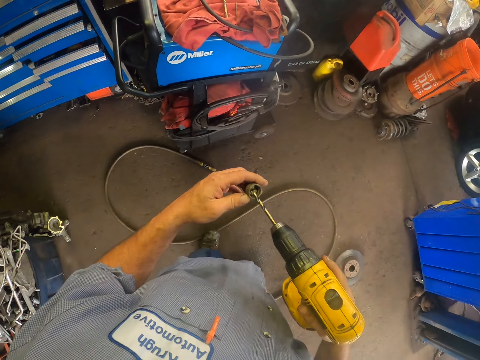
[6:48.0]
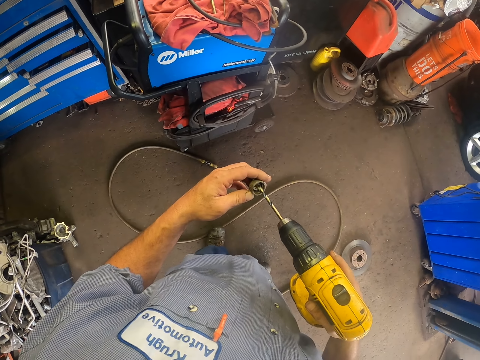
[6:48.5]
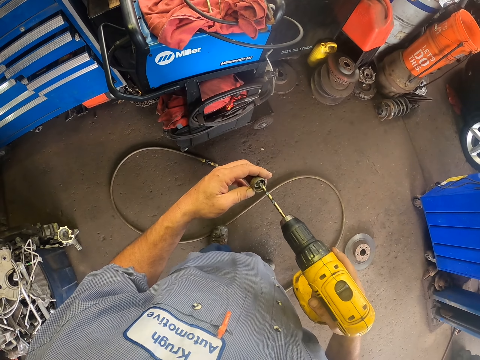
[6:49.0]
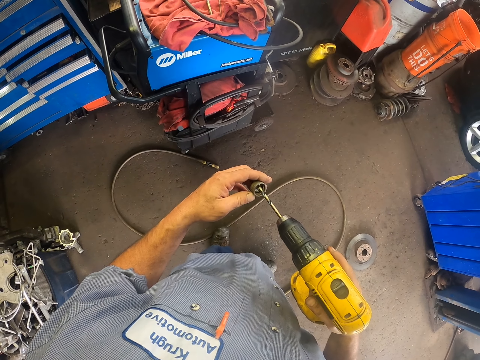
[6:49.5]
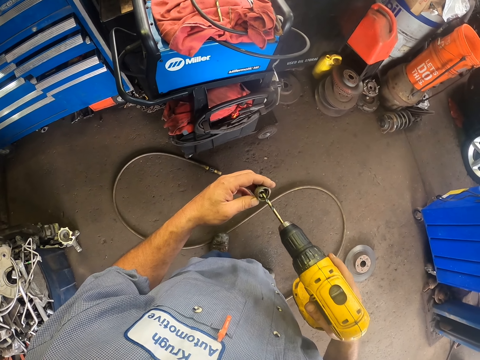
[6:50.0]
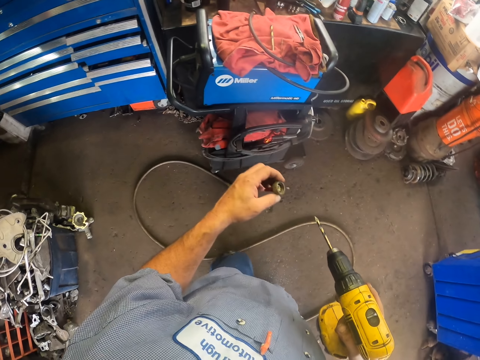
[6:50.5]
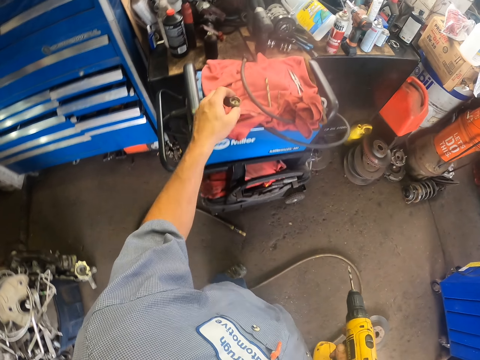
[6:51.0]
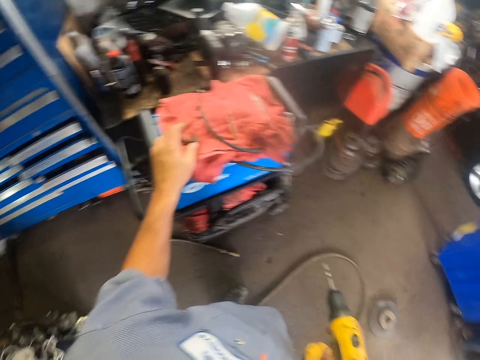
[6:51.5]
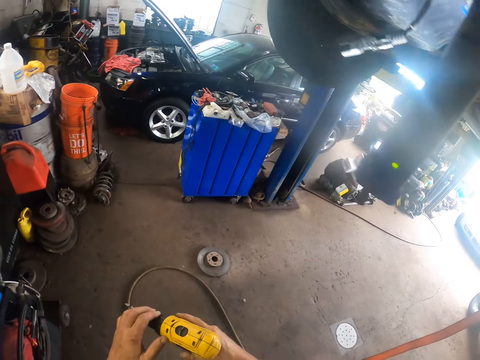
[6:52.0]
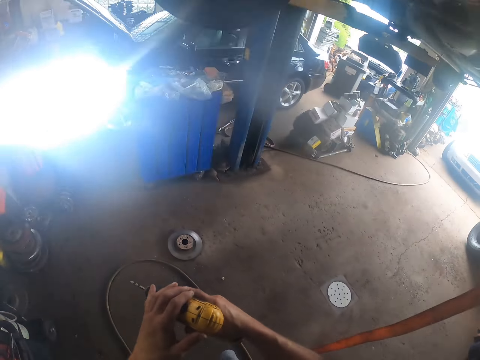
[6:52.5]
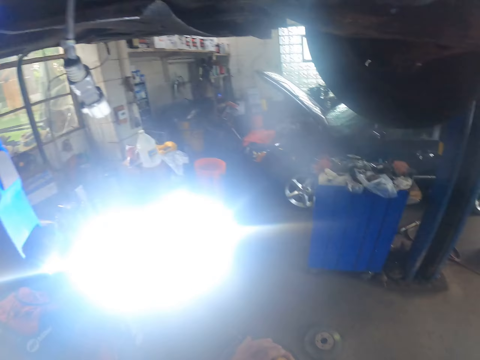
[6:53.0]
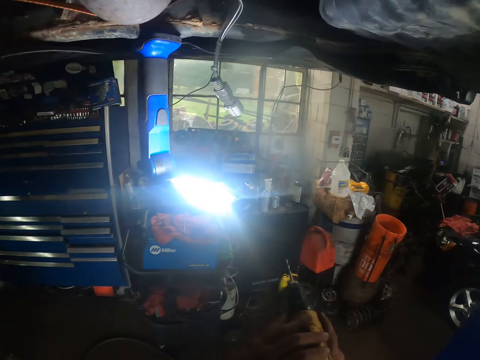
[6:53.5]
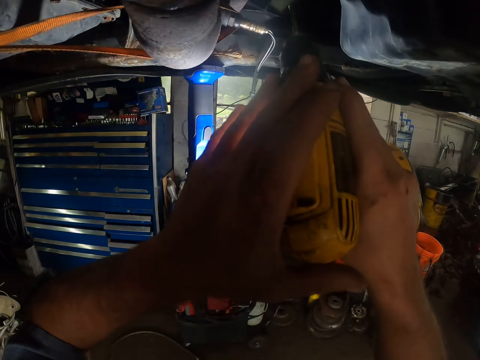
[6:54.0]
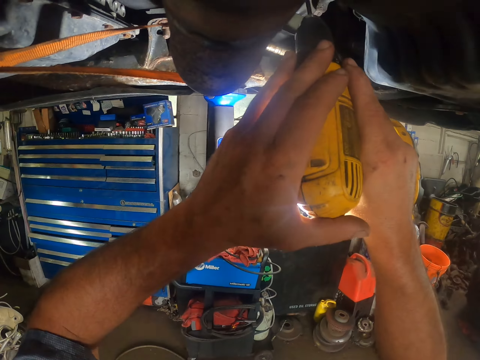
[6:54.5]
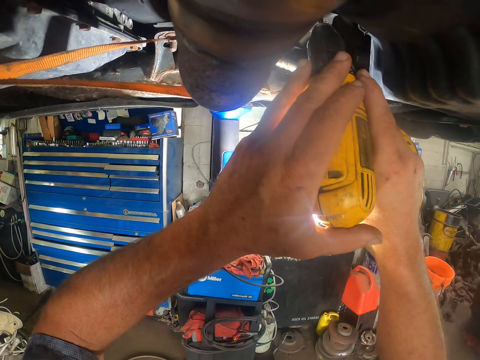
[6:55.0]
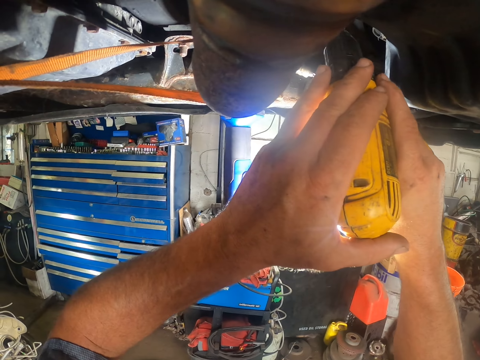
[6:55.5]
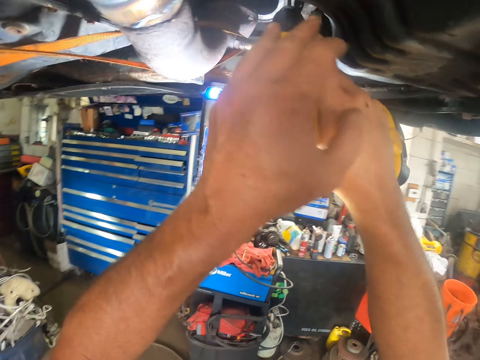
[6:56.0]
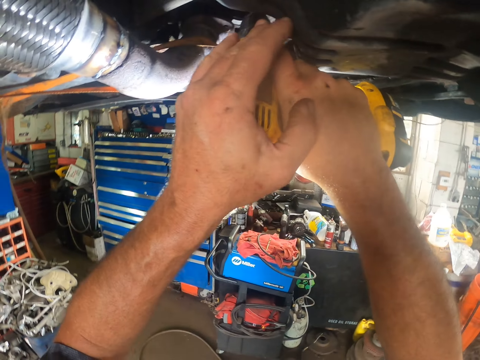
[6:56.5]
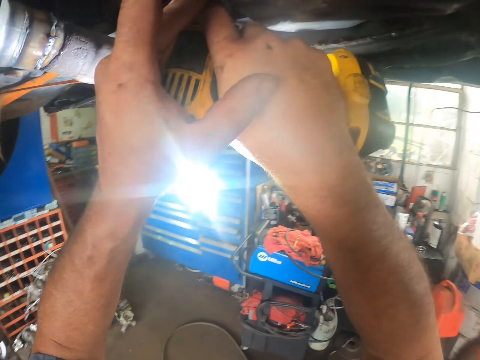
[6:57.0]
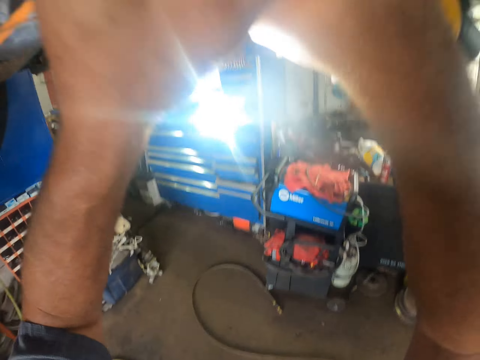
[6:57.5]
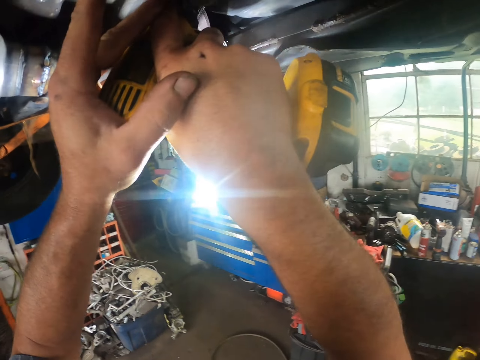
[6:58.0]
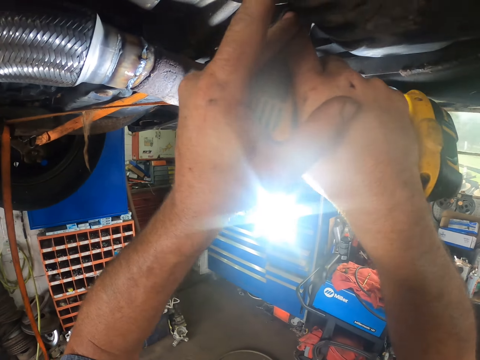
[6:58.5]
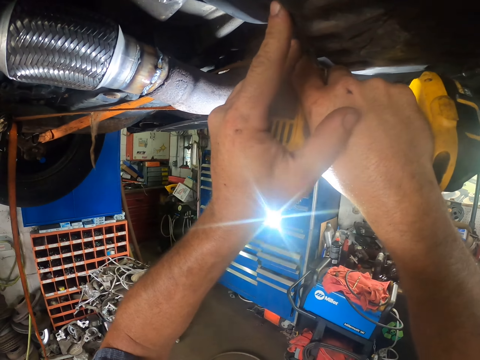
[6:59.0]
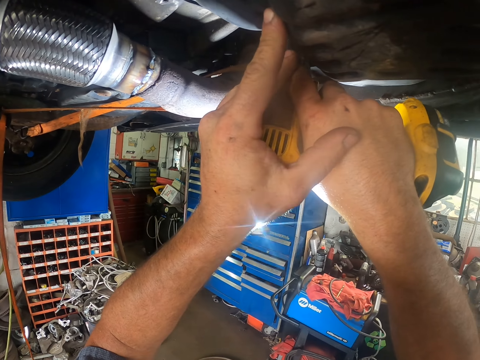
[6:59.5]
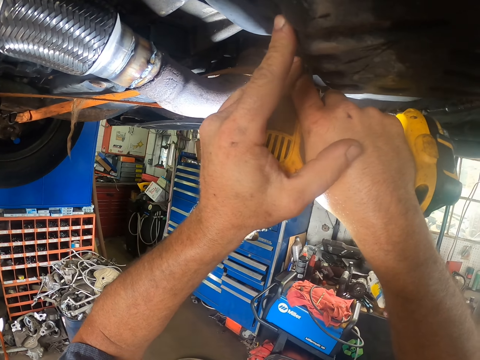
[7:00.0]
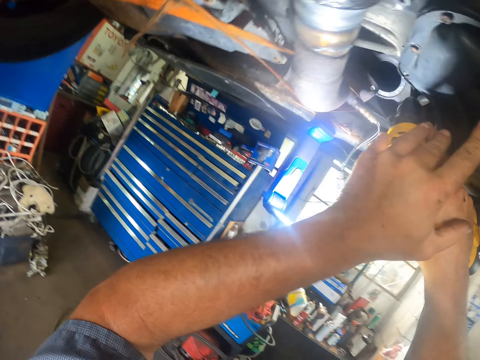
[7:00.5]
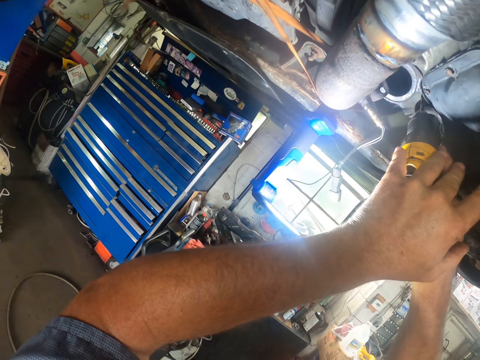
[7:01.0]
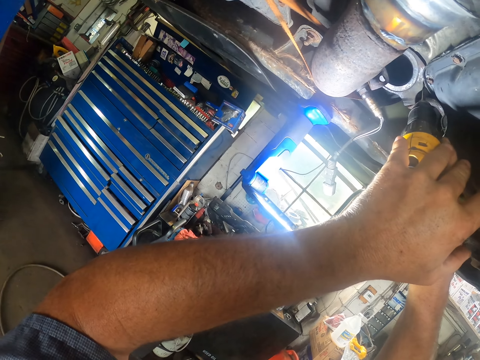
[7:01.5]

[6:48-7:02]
The camera wearer dips the power drill. They apply lubricant on the drill bit. They put the lubricant down. They hold the power drill. They drill the car. They press the power drill.

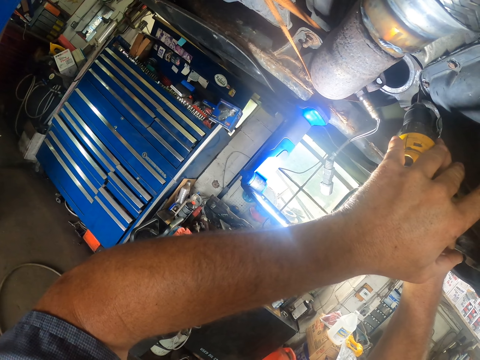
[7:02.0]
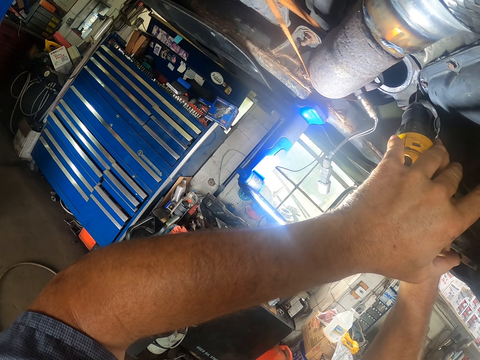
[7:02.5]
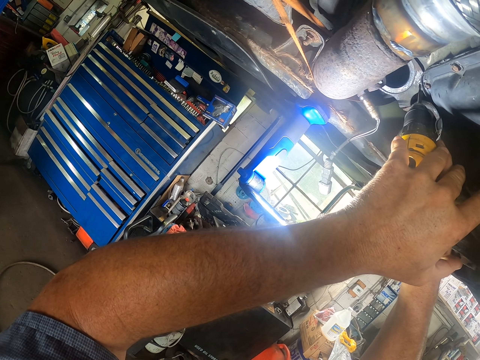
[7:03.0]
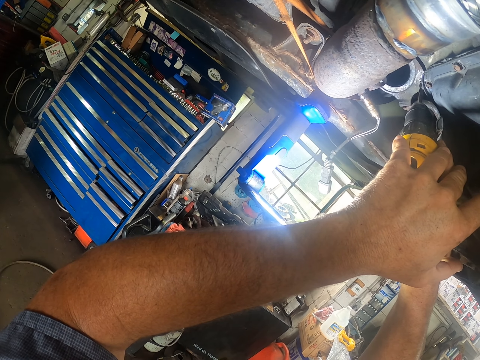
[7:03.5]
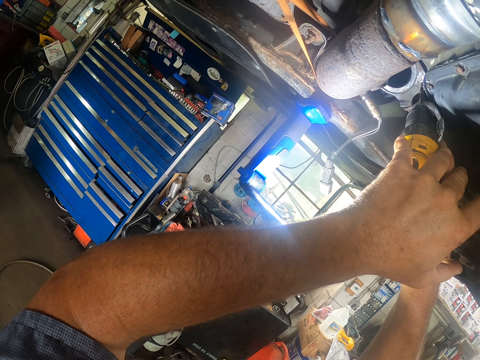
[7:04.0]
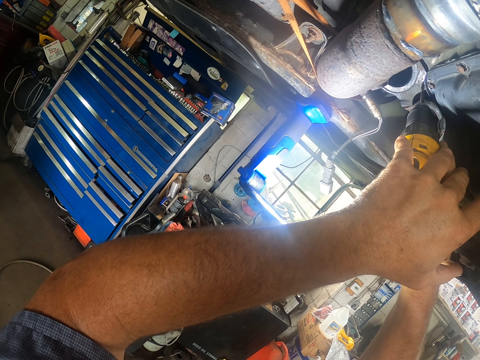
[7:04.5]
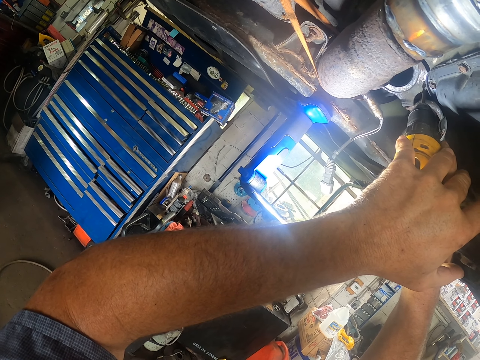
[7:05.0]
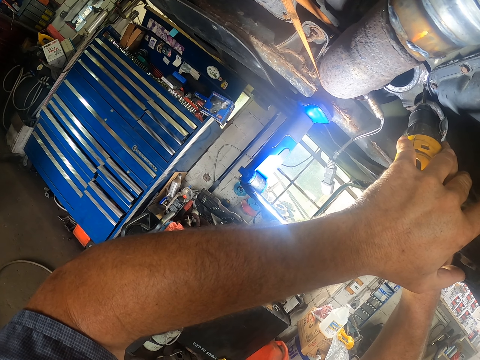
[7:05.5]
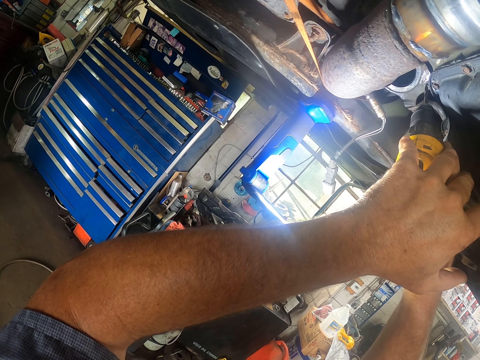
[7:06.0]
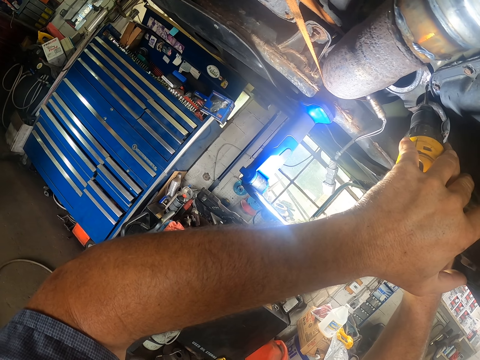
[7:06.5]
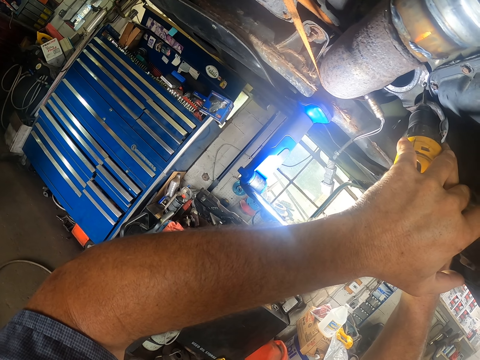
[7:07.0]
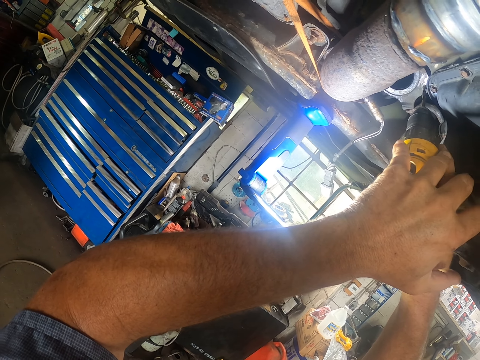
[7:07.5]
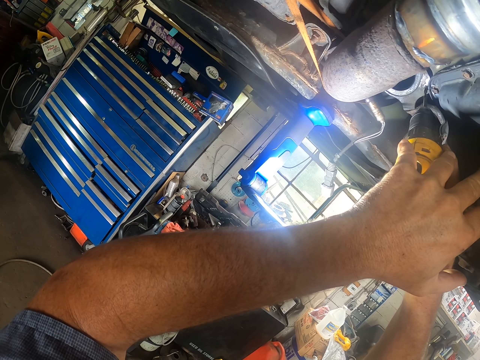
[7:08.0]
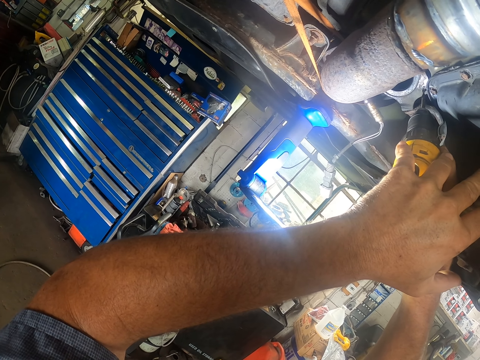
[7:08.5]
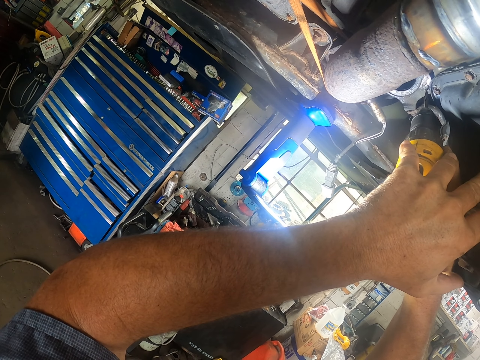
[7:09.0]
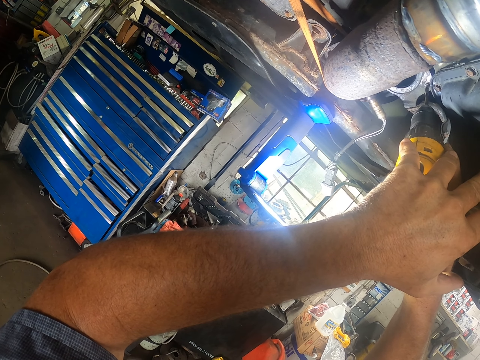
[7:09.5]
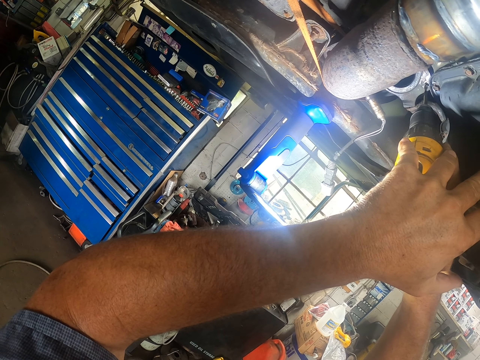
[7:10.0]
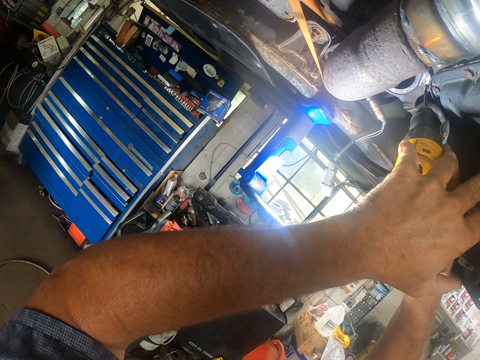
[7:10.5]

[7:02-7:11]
The camera wearer drills the engine.

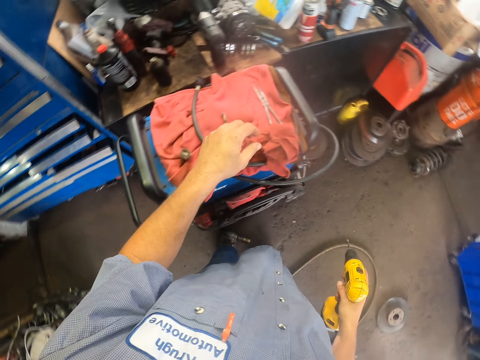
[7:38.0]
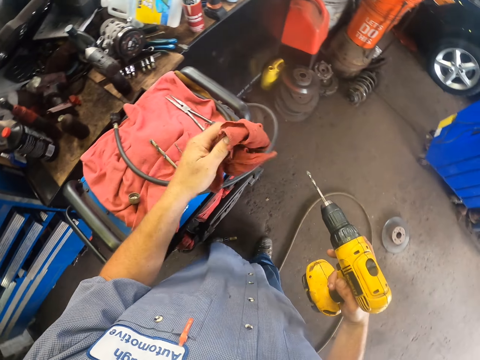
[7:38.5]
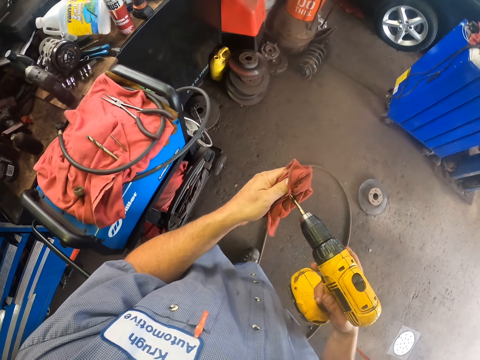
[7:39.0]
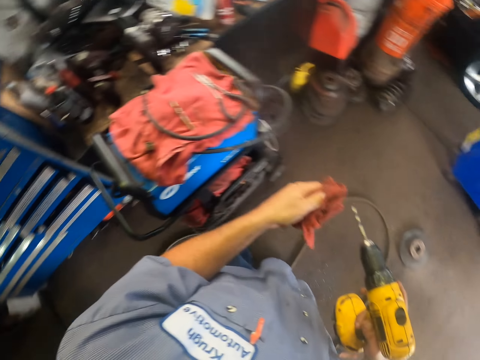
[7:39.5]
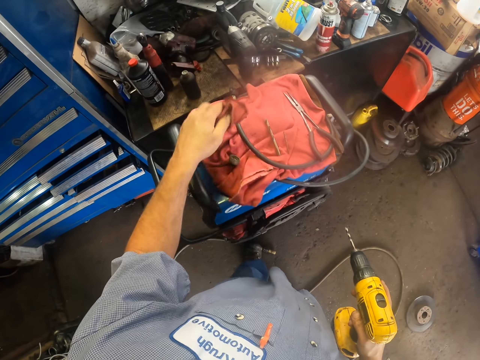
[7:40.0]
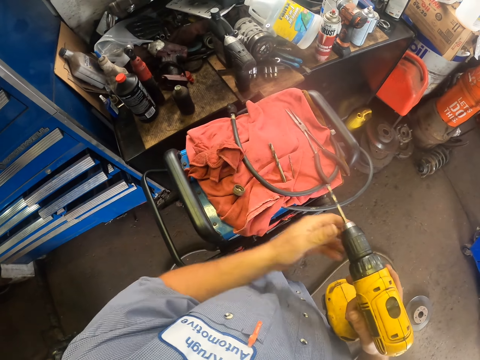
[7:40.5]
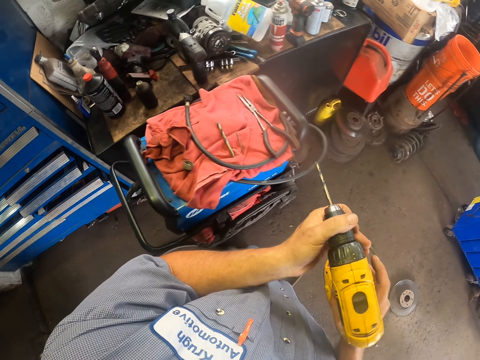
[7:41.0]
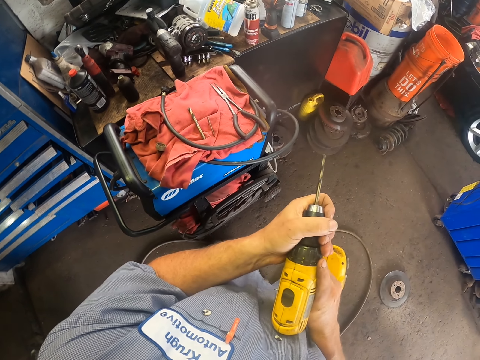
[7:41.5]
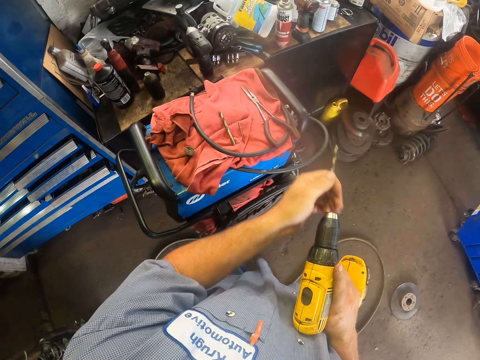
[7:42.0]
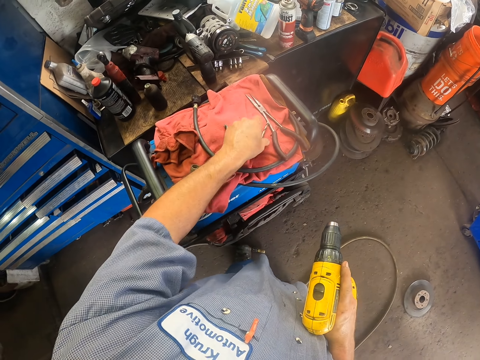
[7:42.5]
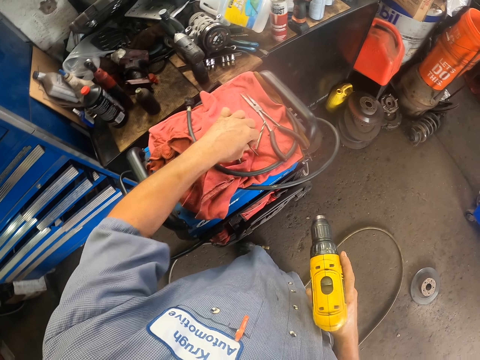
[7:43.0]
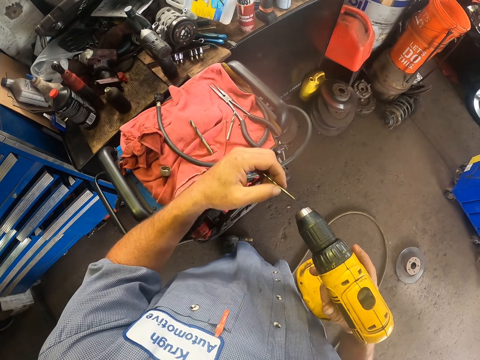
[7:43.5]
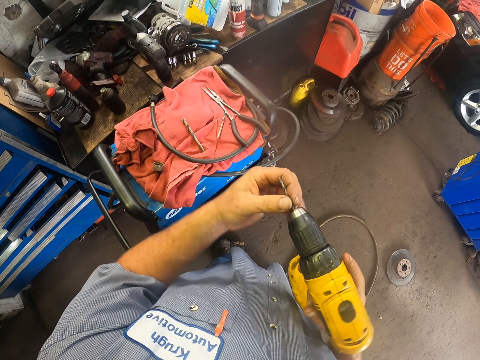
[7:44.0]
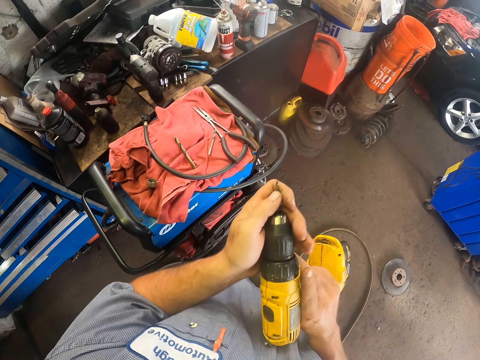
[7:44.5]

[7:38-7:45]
The camera wearer picks up a piece of cloth. They wipe the drill bit. They drop the piece of cloth. They hold the power drill. They remove the carbide from the power drill. They drop the carbide, pick up the carbide, and fix the carbide on the drill.
